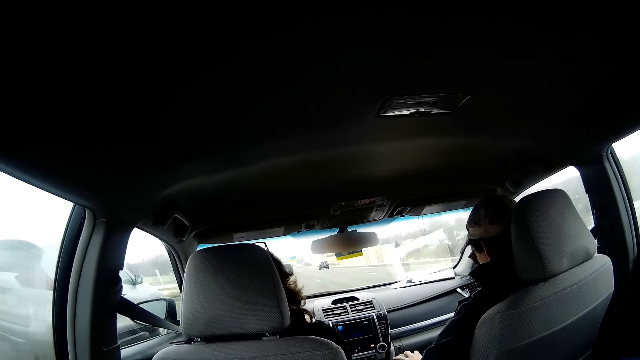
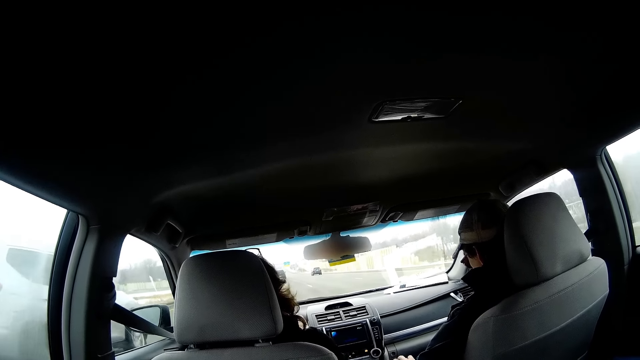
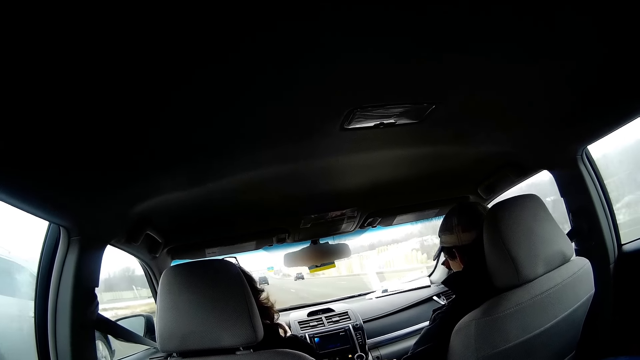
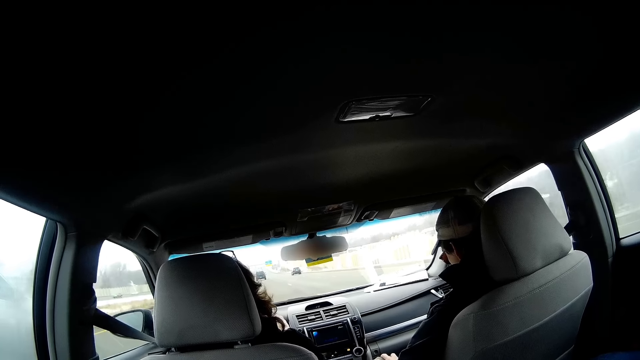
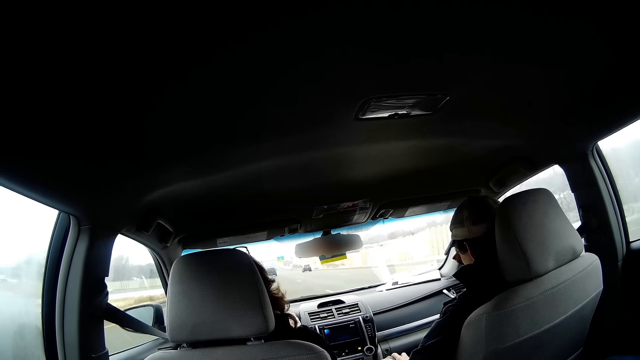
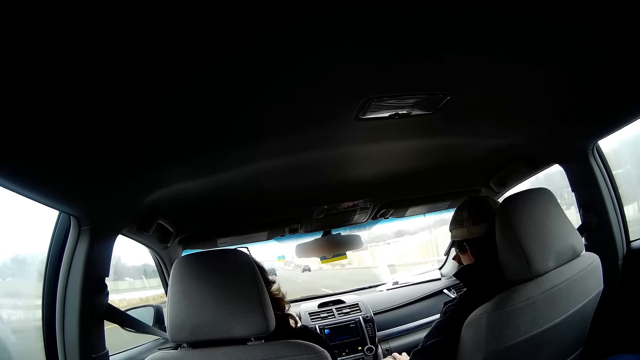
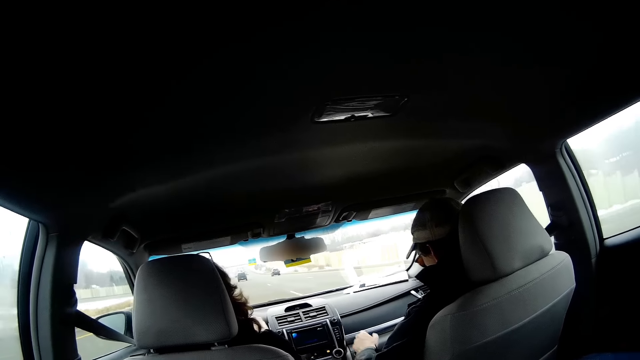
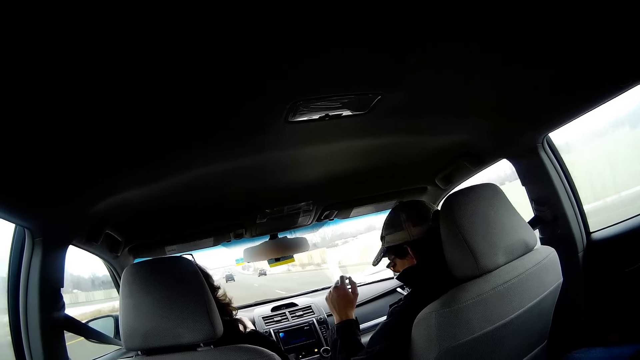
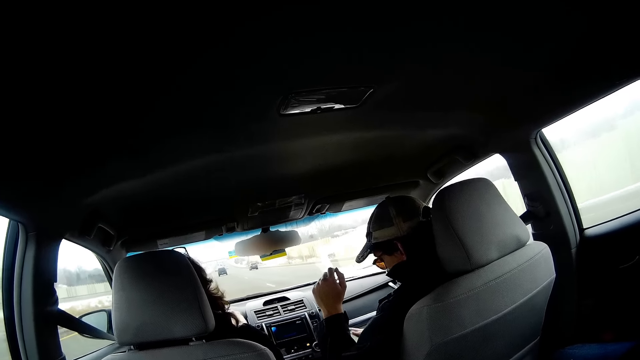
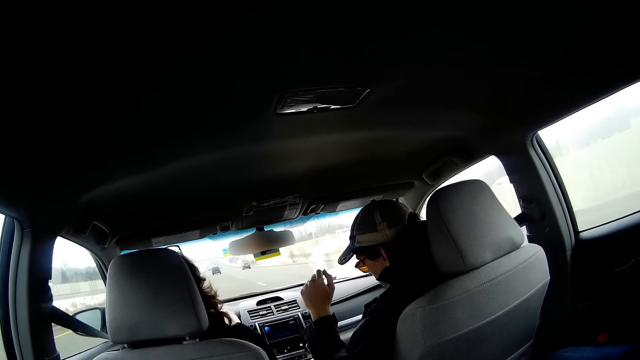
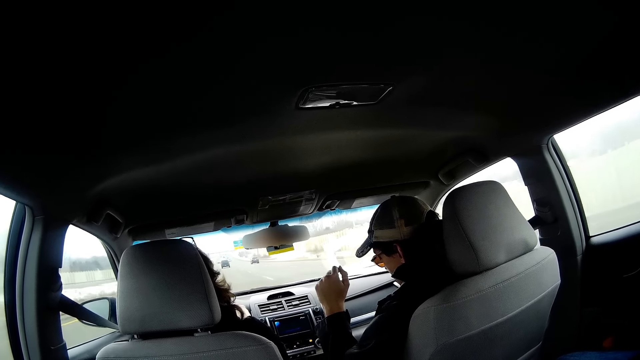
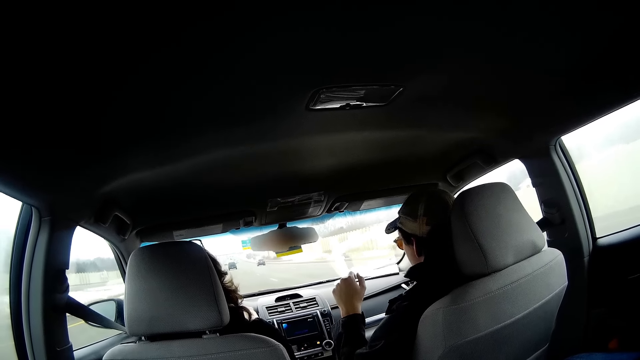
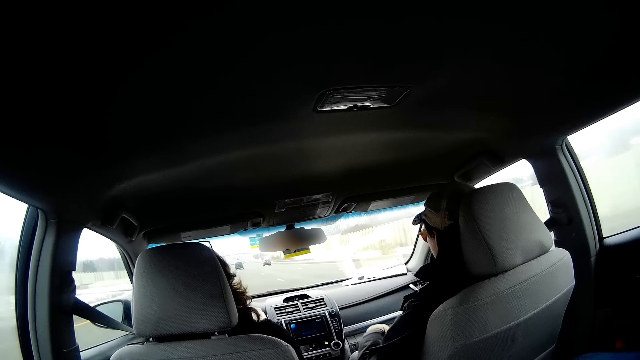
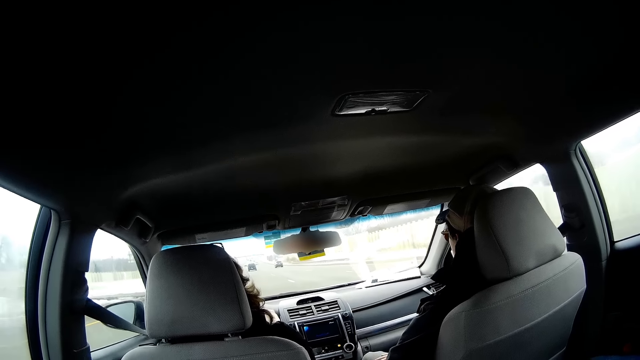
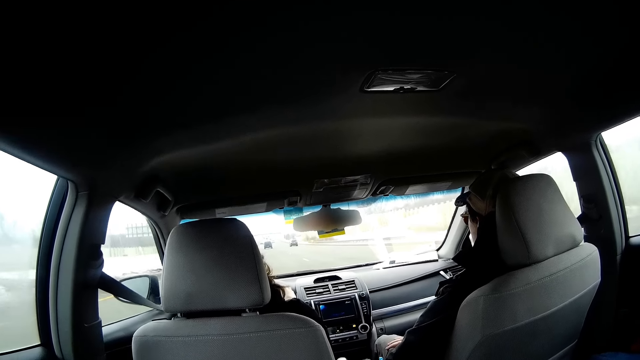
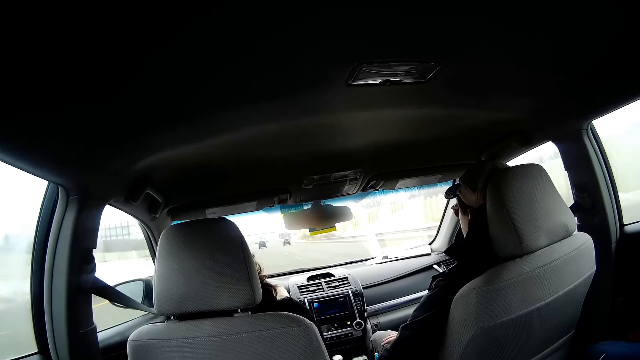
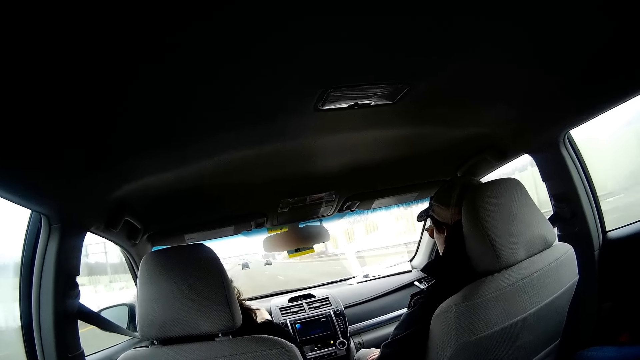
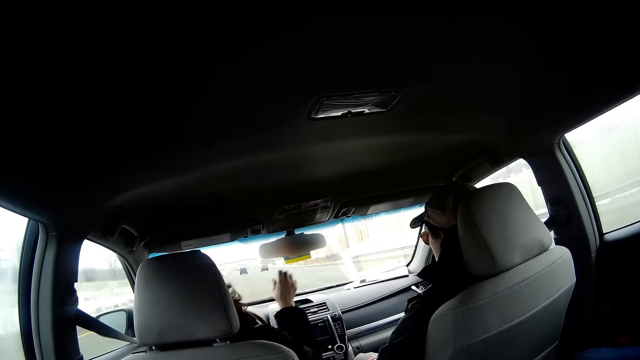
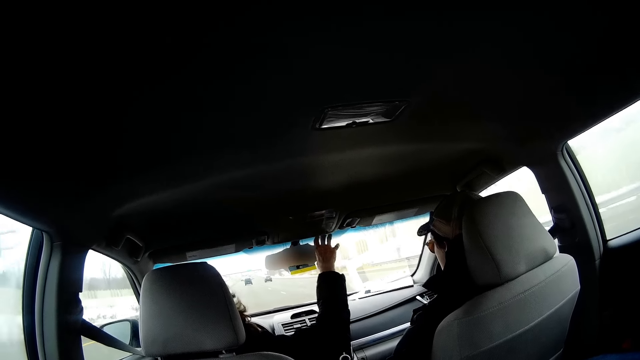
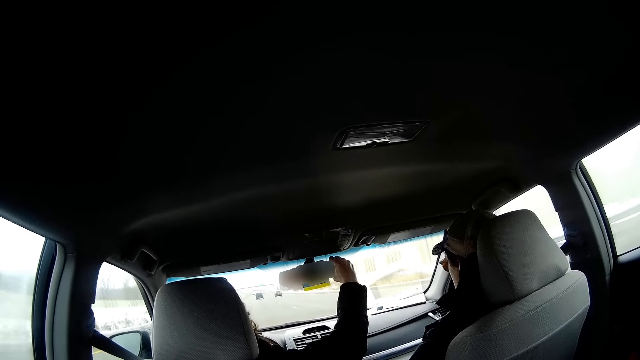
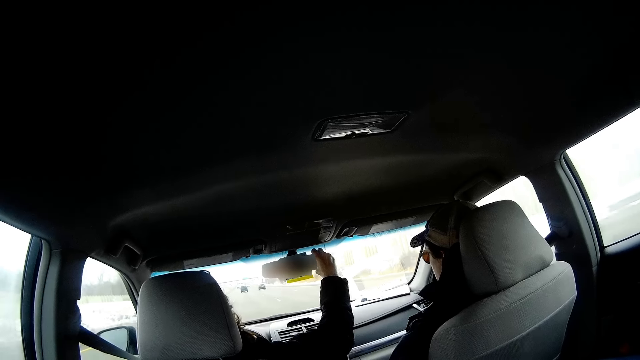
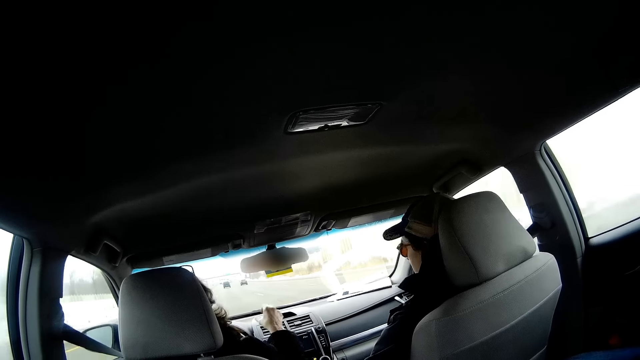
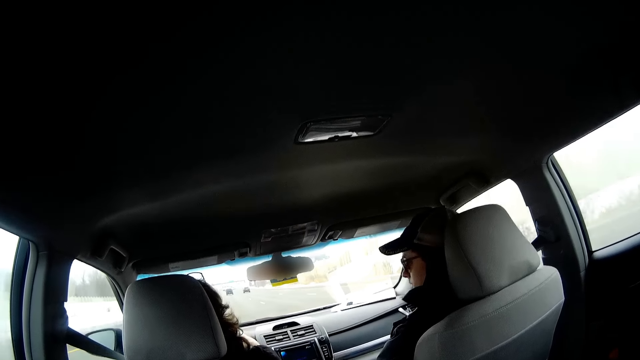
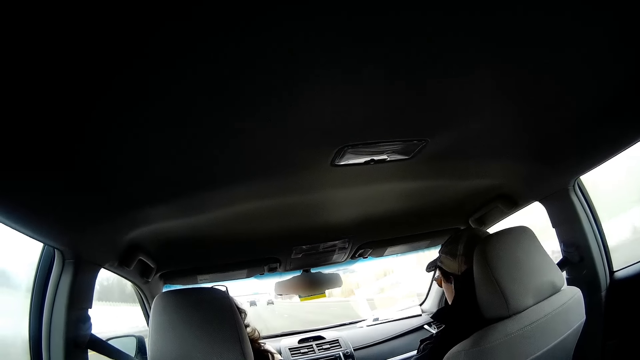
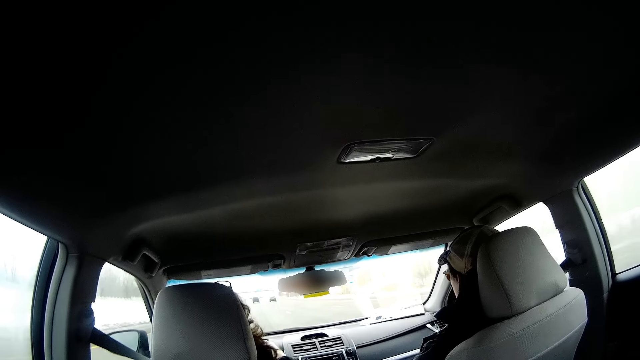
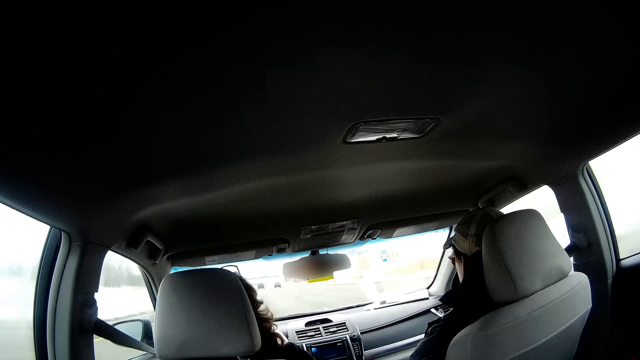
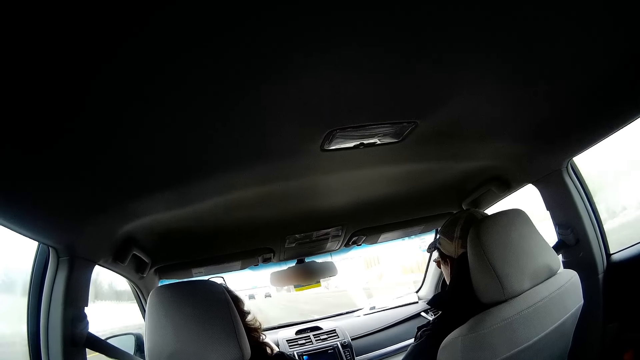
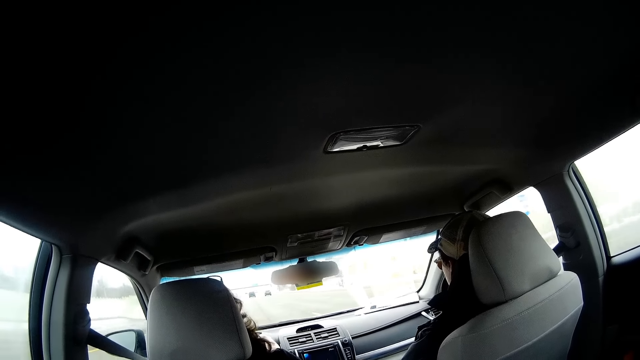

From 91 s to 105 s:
A man, the driver, lifts his left hand. The man drives the car. A woman adjusts a mirror.

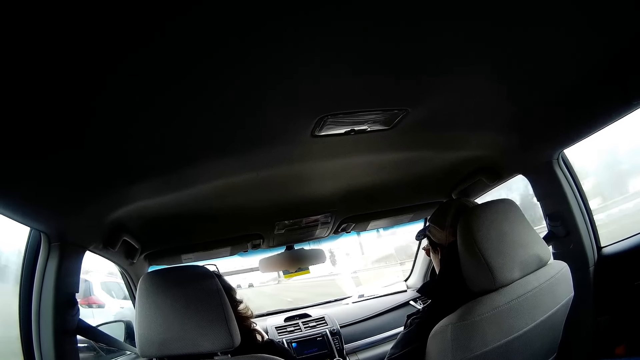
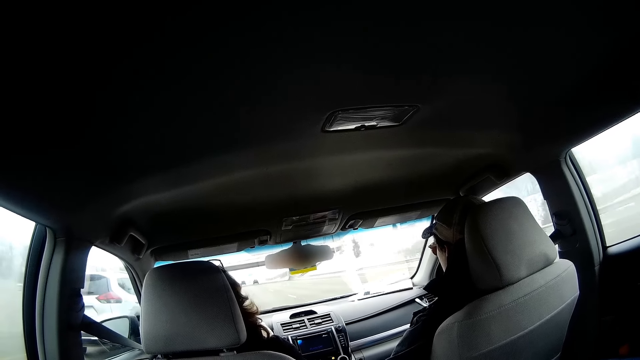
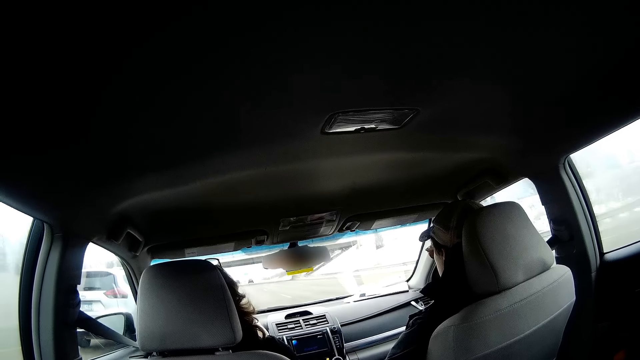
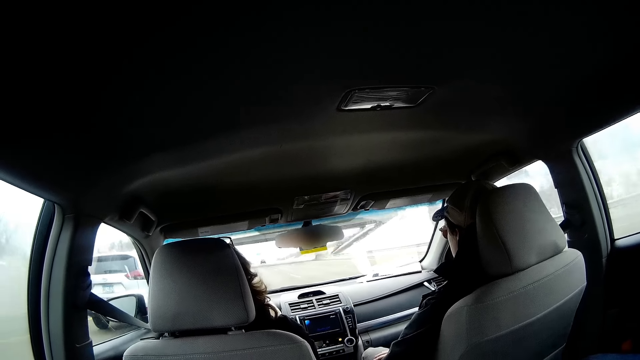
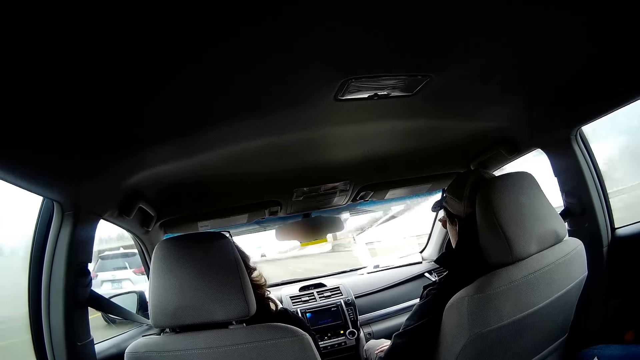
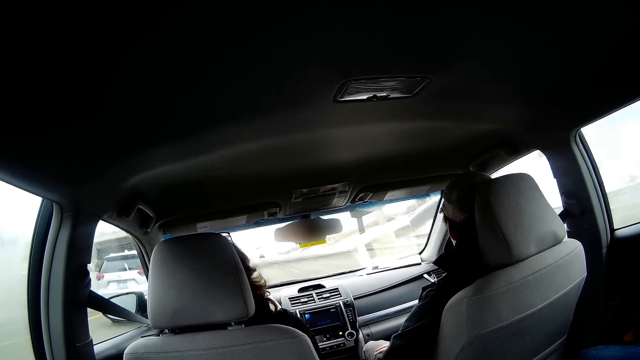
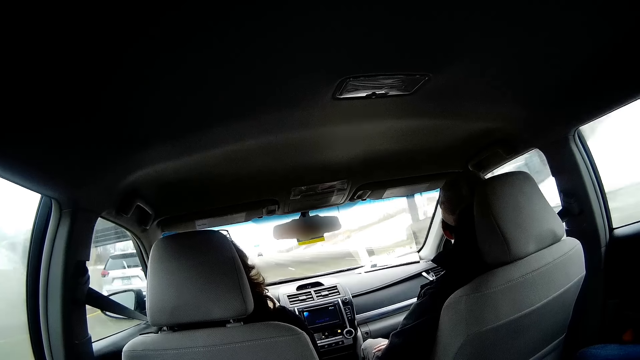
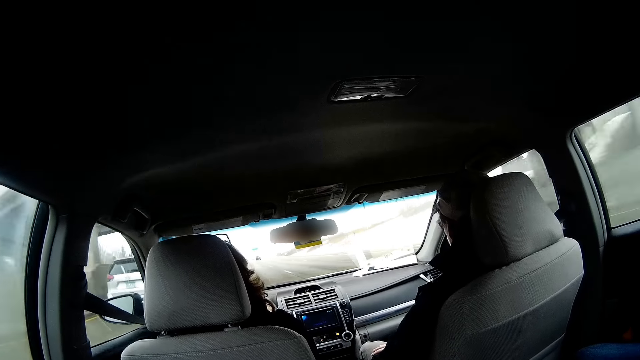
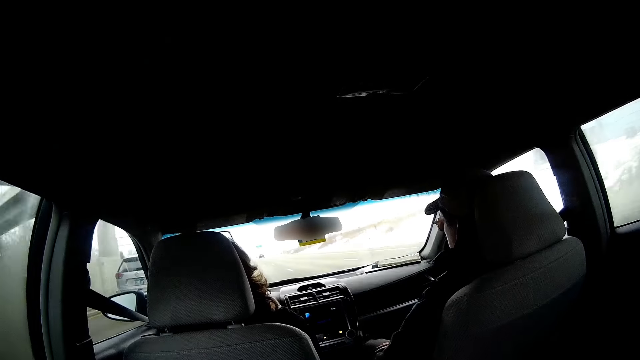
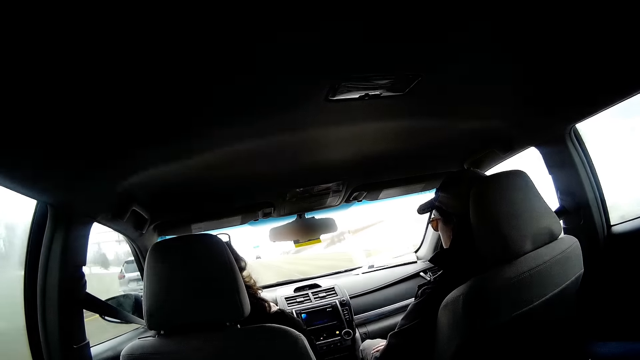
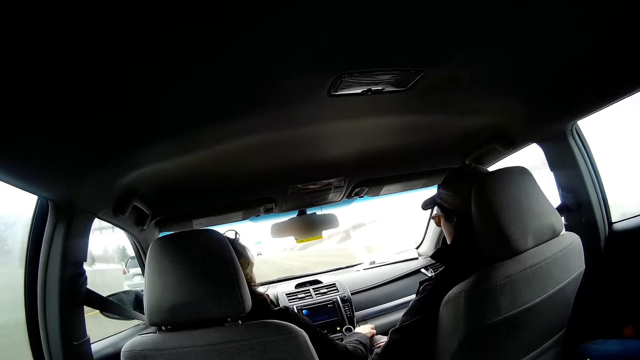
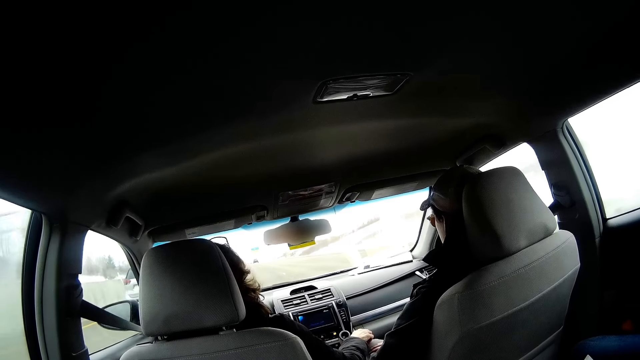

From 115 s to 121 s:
A woman touches a man's knee.
